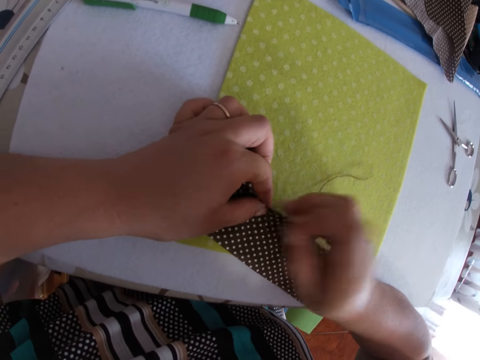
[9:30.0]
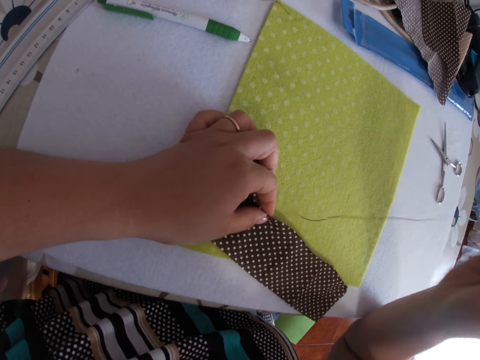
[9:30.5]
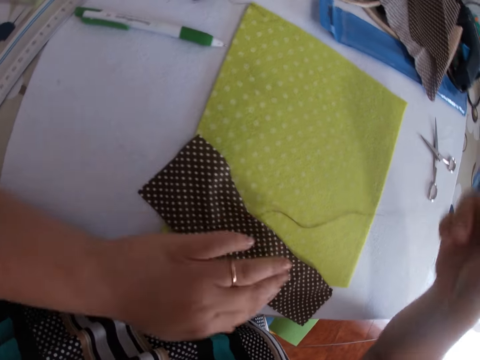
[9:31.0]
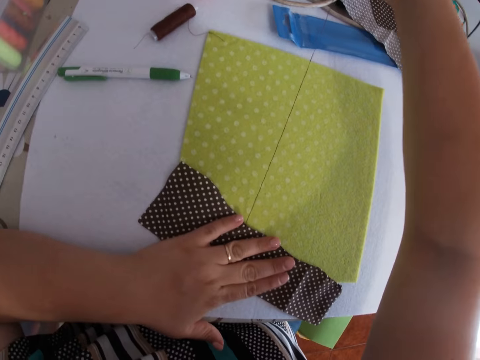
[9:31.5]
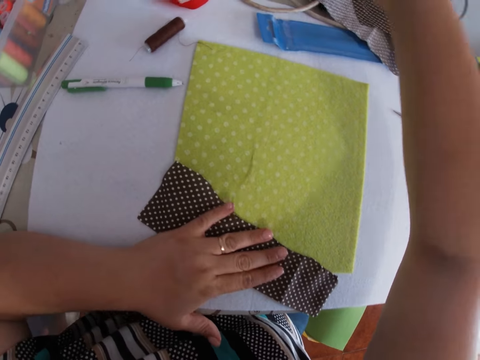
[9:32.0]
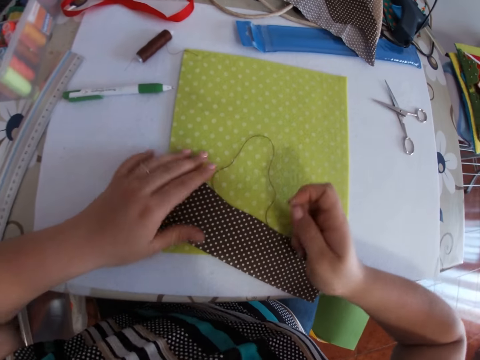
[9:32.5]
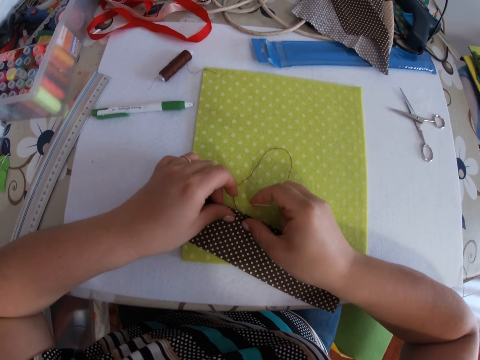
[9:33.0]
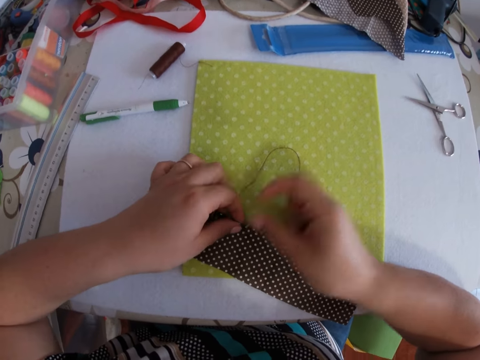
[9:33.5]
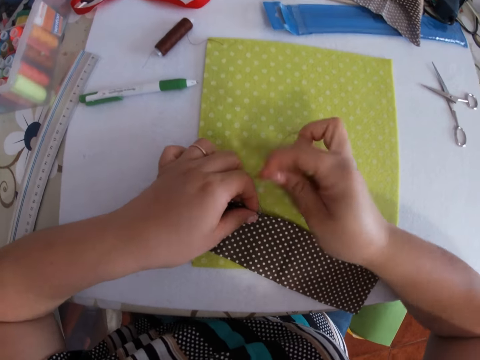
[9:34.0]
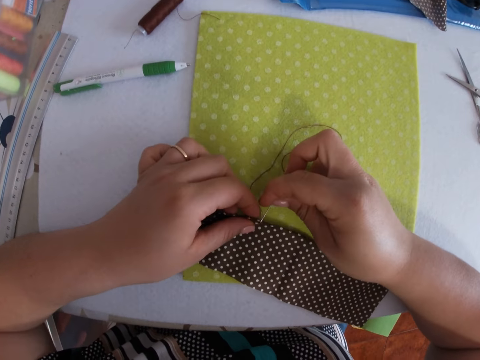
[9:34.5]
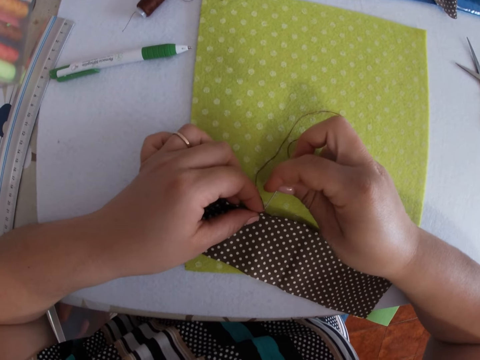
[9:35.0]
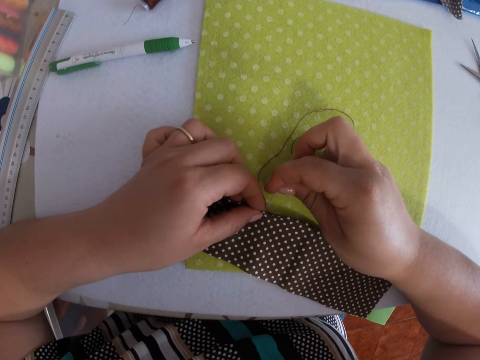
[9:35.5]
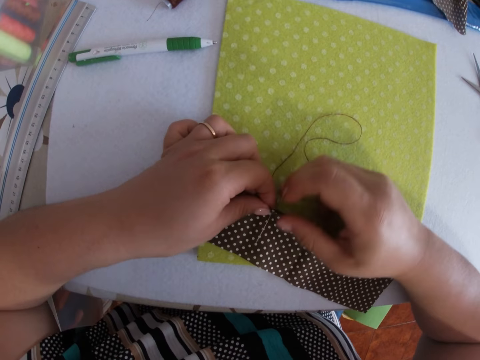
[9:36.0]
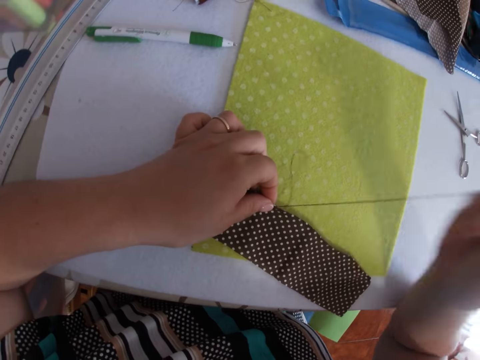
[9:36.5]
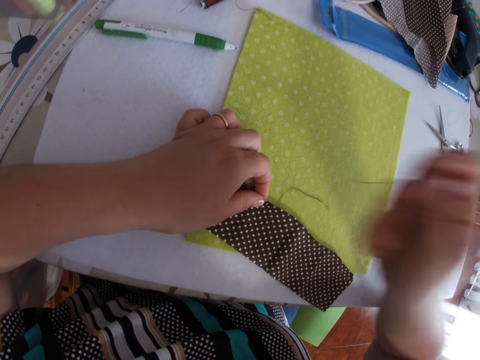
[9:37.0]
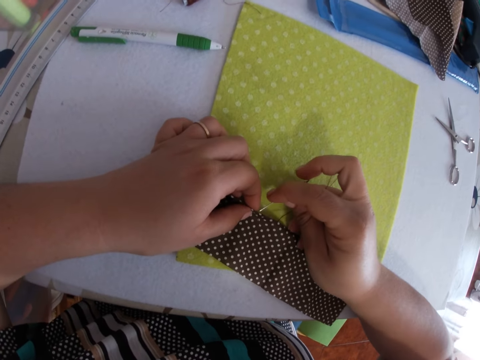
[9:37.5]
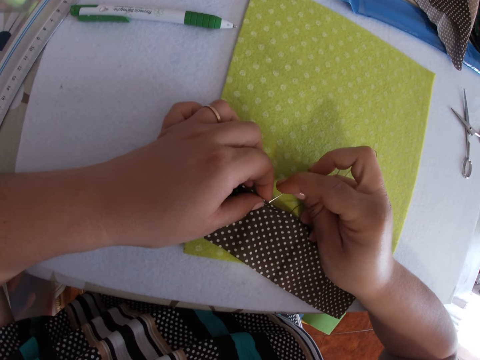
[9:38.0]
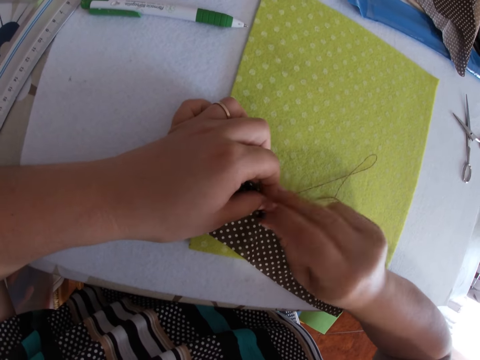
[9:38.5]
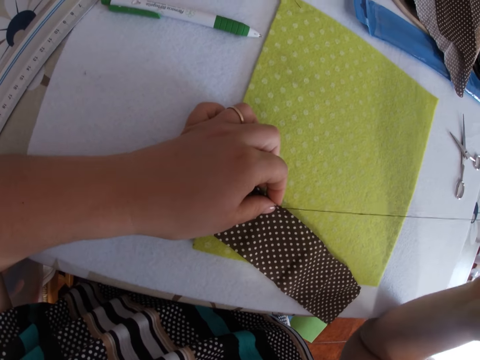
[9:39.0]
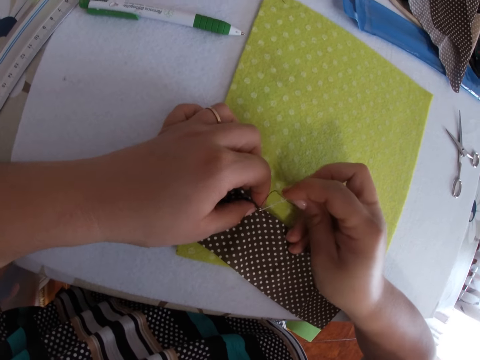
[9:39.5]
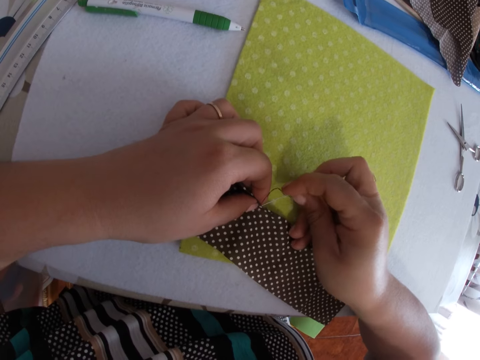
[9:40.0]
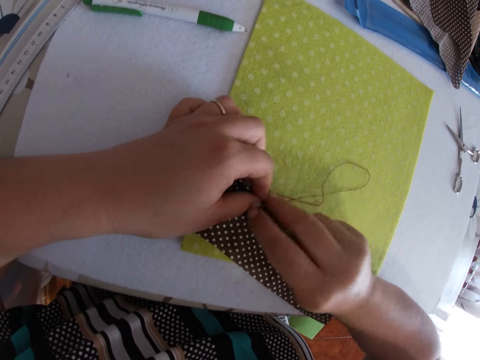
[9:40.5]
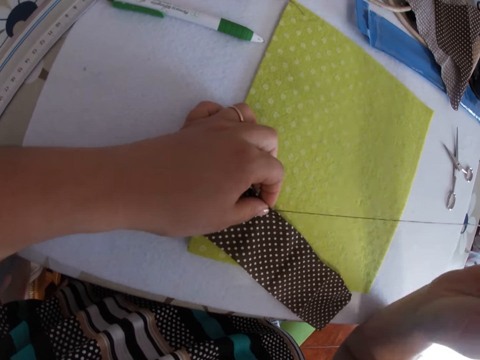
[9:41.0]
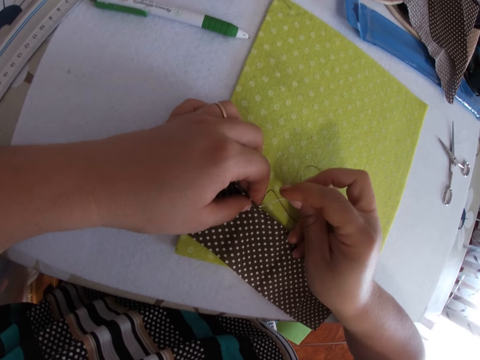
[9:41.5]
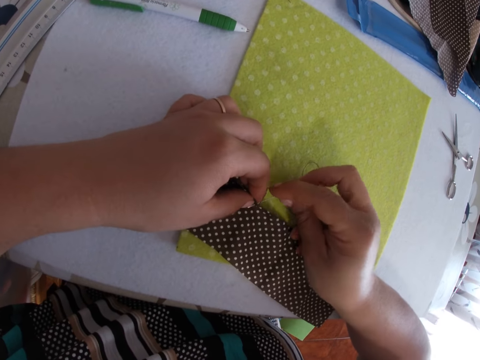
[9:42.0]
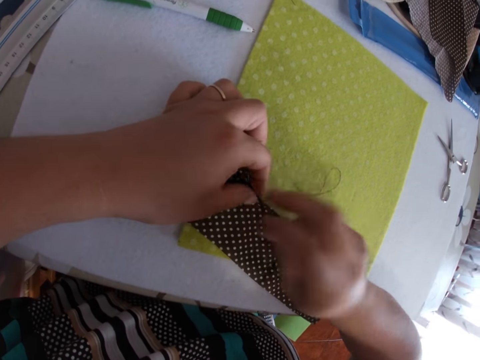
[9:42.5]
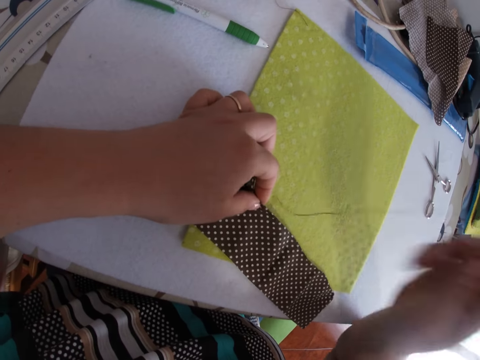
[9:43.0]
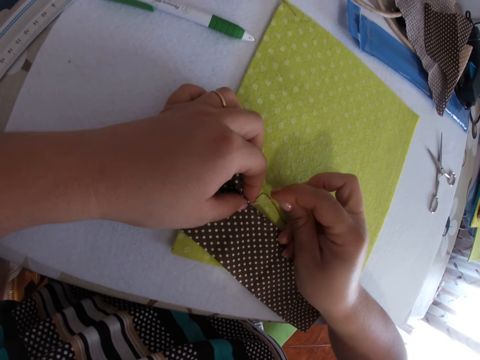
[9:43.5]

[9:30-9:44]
The camera wearer holds the fabric and knits the fabric.

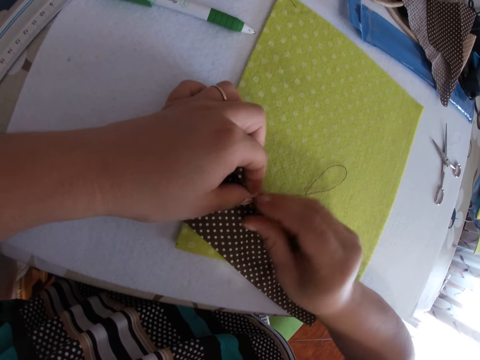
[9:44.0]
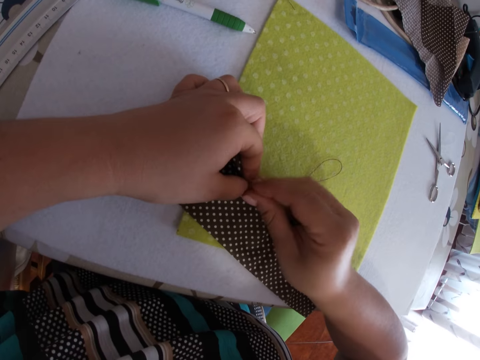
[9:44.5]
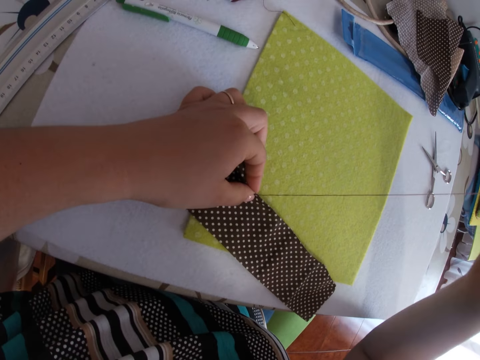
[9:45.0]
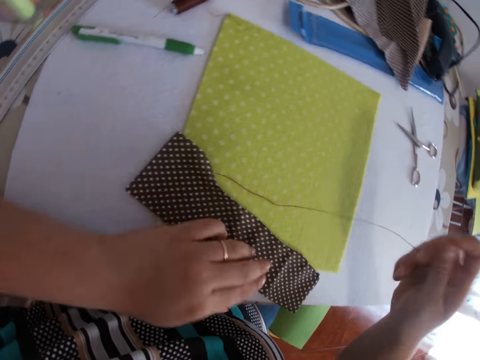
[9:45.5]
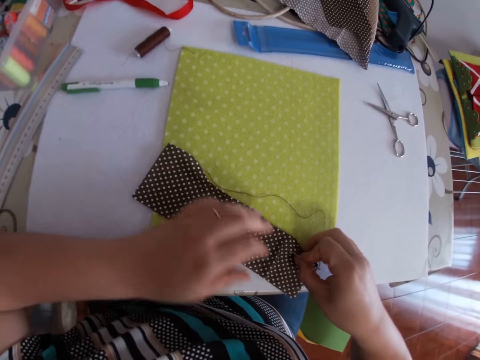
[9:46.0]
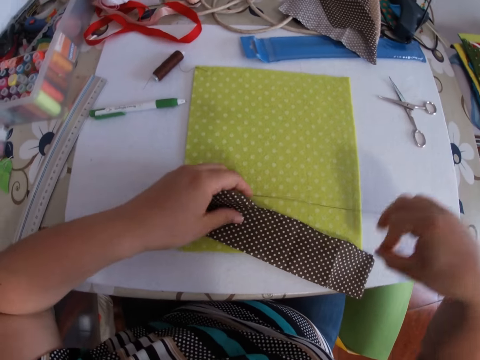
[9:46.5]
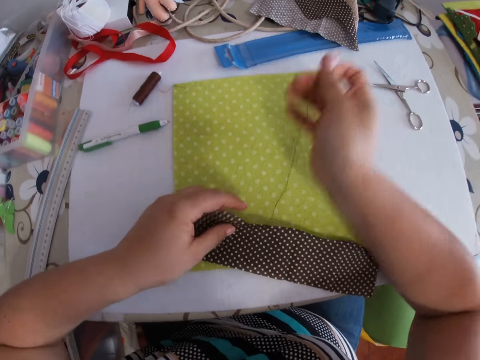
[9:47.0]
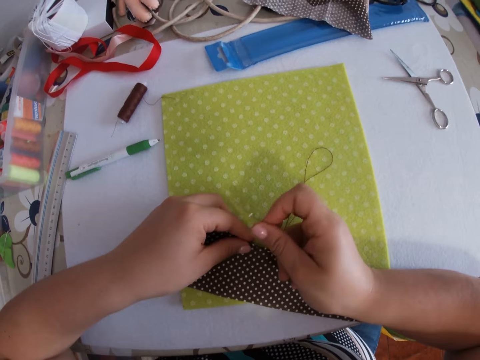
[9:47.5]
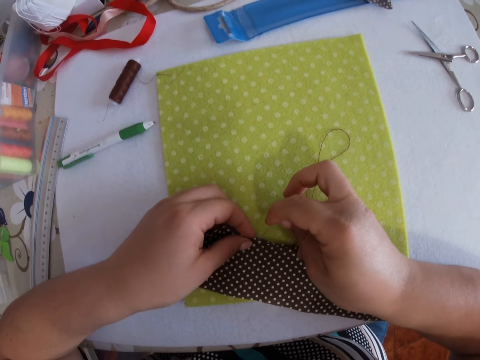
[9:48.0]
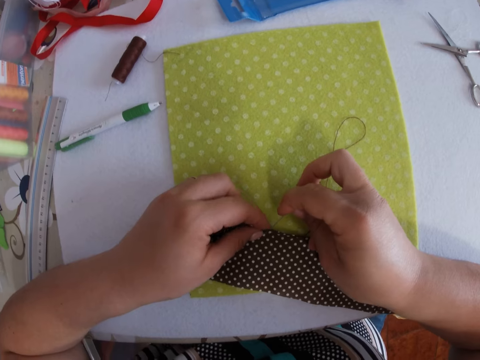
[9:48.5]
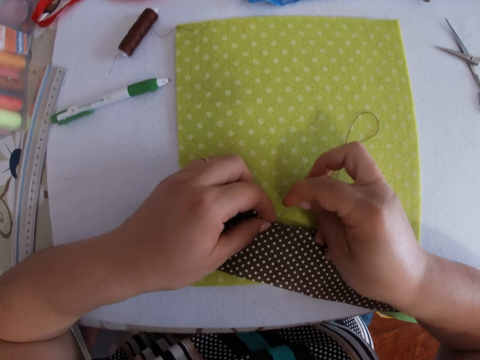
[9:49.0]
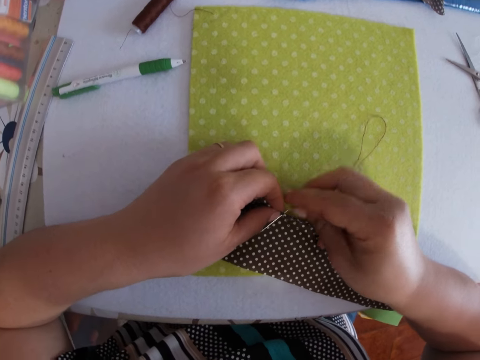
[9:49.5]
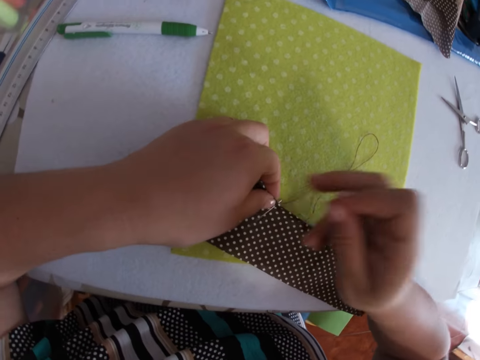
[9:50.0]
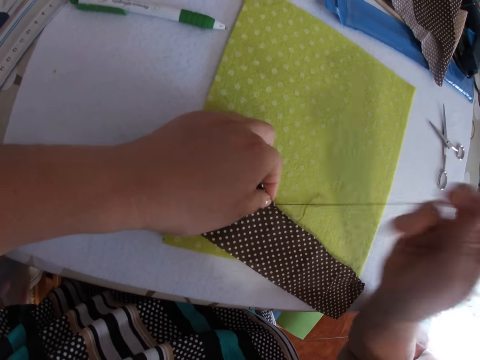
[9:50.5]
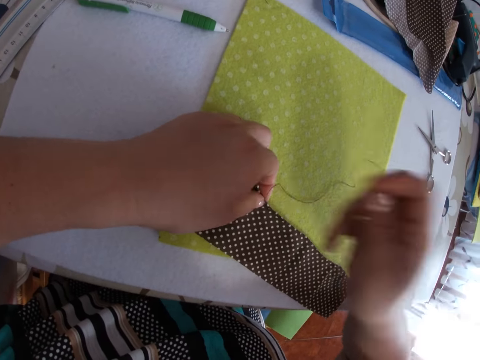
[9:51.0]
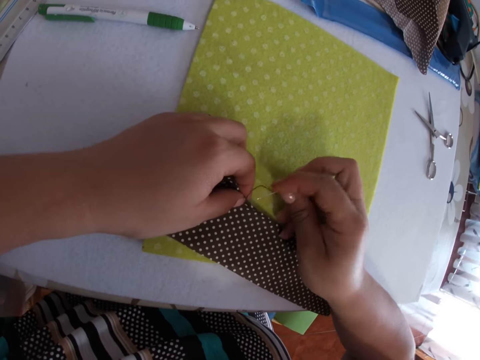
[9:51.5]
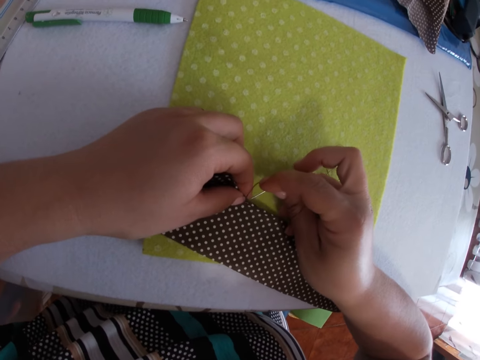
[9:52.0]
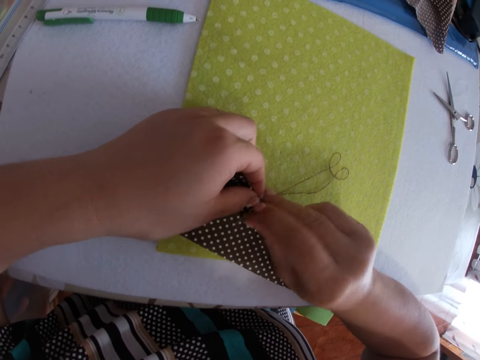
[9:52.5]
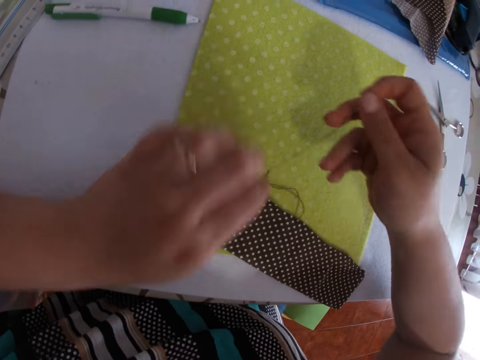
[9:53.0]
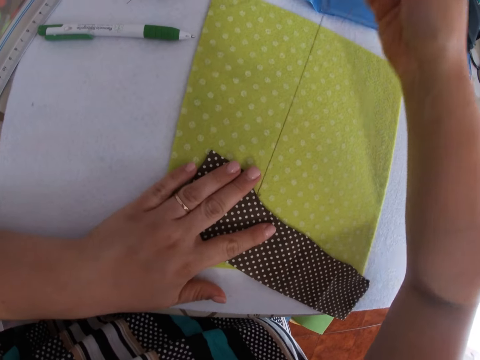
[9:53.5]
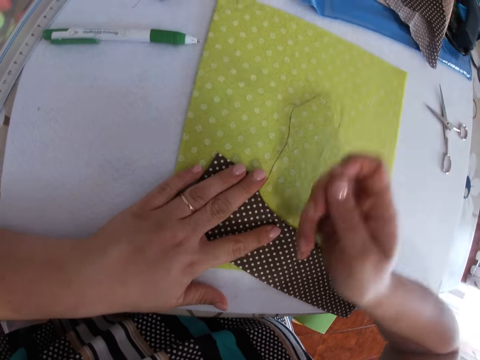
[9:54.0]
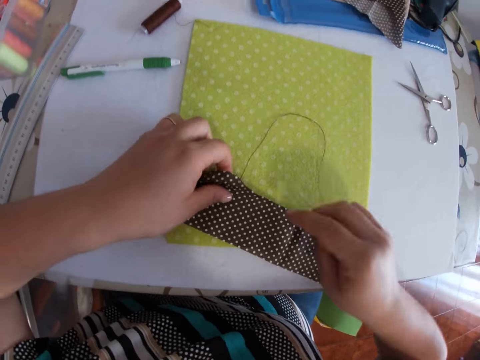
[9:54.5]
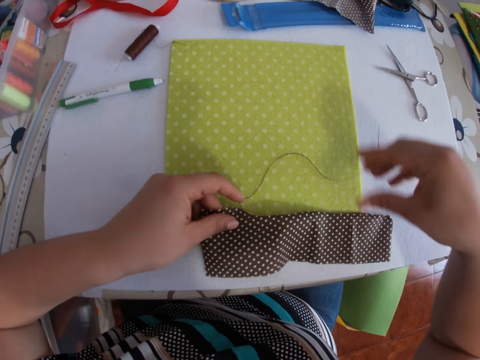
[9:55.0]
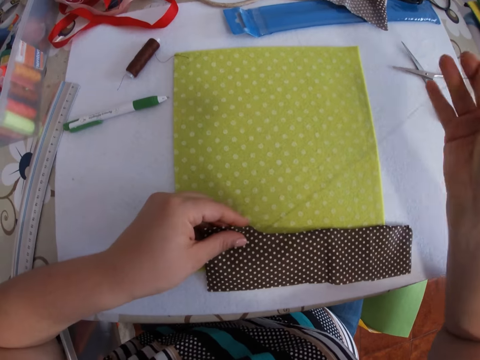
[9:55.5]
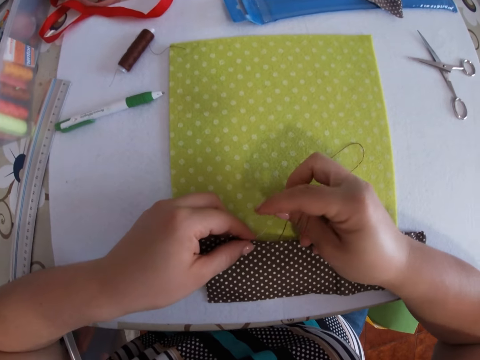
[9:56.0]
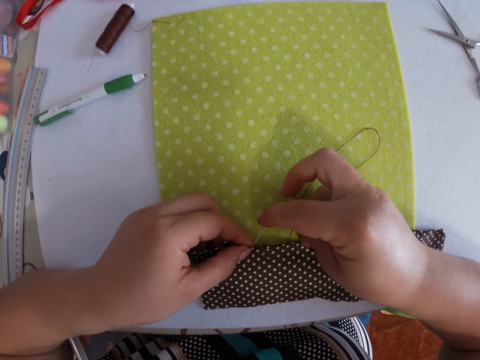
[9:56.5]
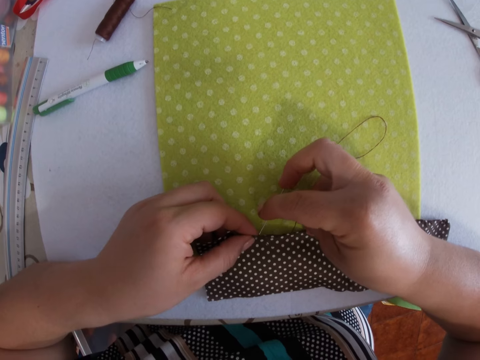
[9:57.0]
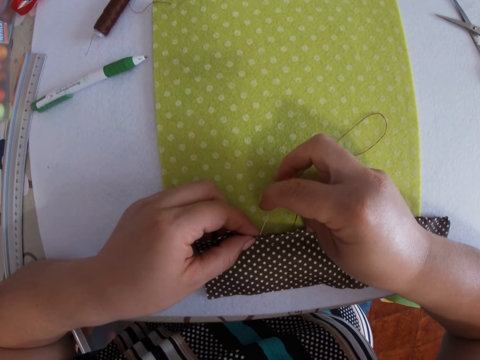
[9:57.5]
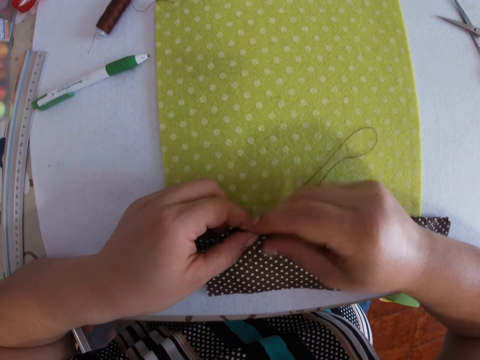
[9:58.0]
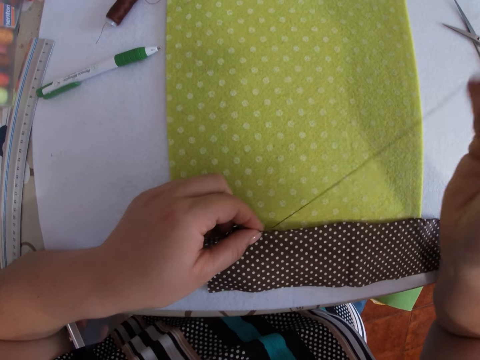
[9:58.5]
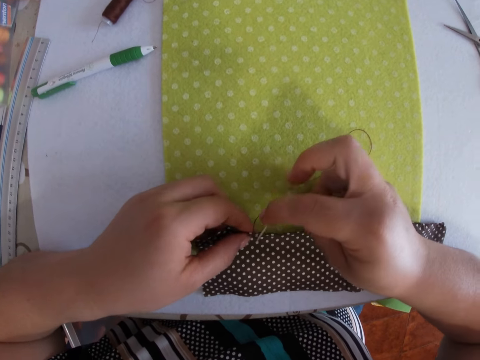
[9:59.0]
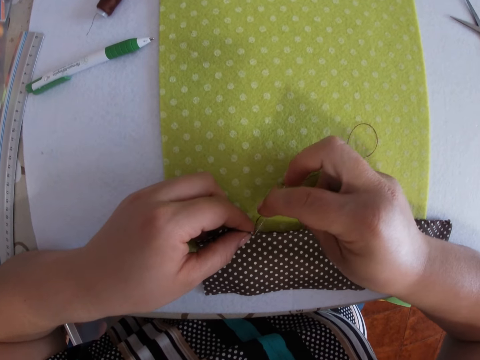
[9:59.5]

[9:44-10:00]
The camera wearer holds the fabric and knits the fabric. They hold the fabric and knit the fabric.
